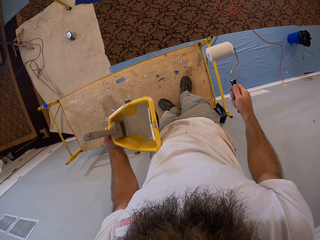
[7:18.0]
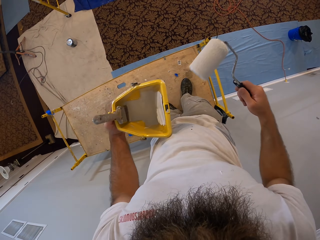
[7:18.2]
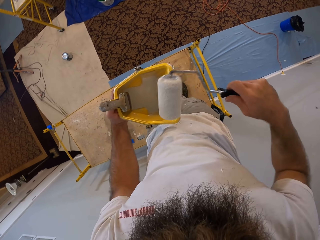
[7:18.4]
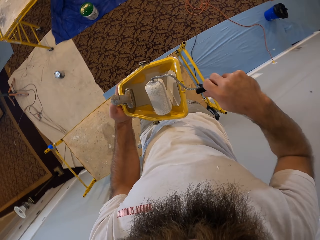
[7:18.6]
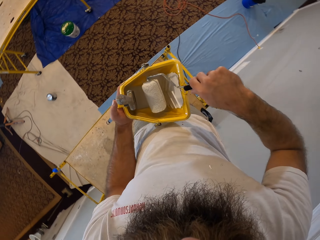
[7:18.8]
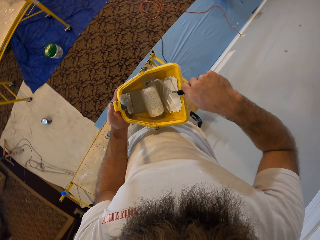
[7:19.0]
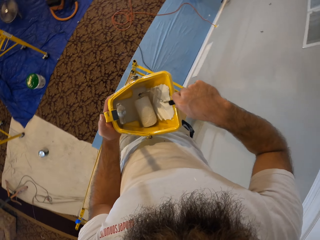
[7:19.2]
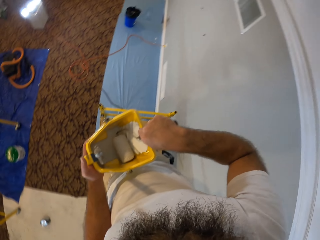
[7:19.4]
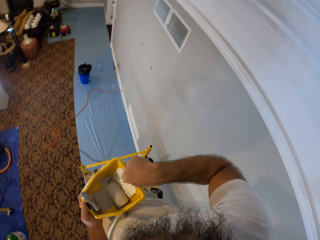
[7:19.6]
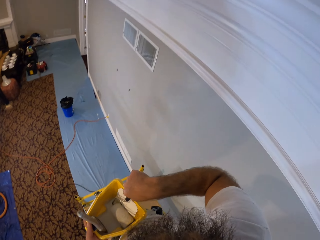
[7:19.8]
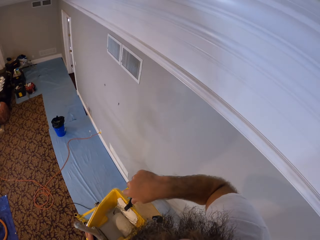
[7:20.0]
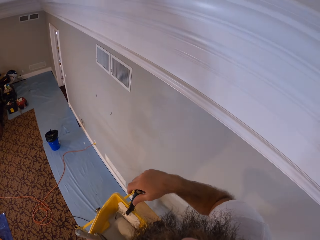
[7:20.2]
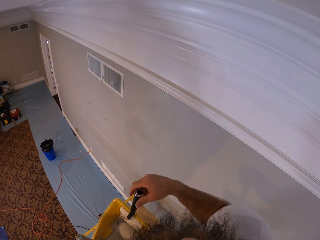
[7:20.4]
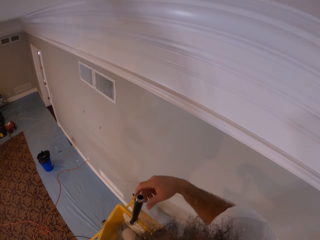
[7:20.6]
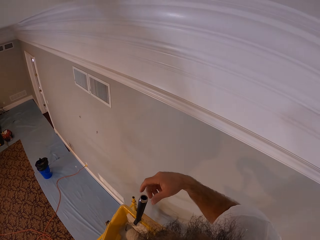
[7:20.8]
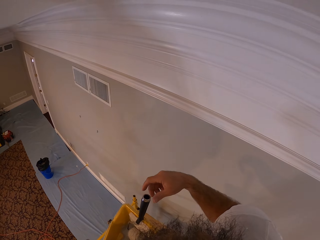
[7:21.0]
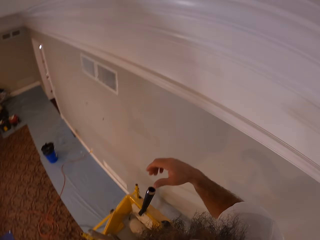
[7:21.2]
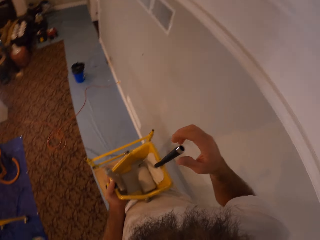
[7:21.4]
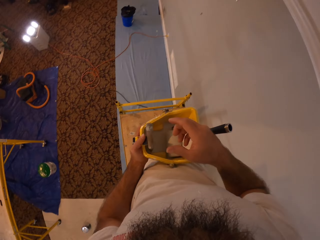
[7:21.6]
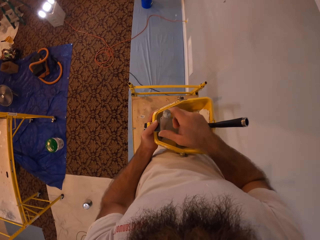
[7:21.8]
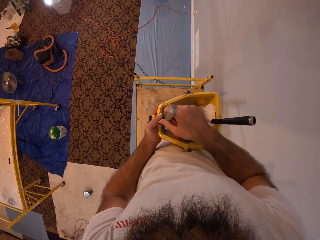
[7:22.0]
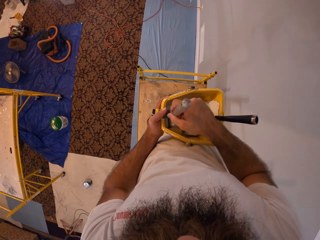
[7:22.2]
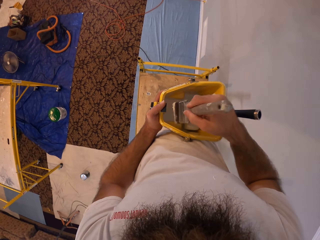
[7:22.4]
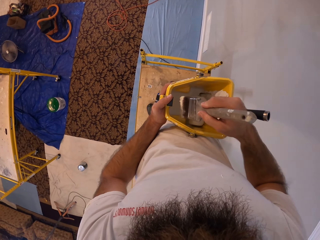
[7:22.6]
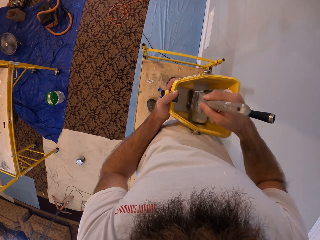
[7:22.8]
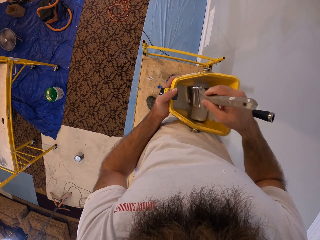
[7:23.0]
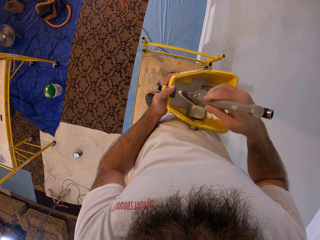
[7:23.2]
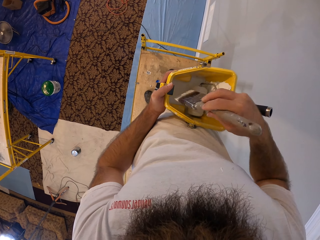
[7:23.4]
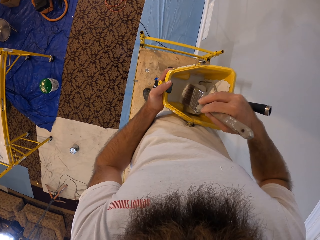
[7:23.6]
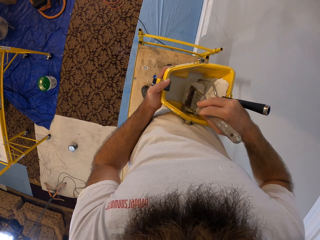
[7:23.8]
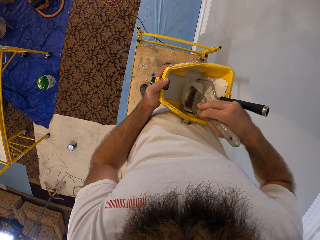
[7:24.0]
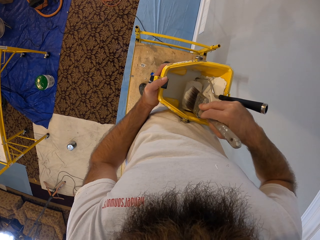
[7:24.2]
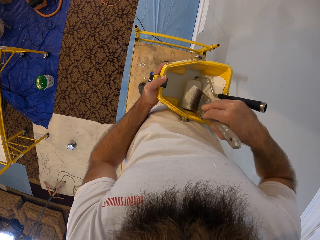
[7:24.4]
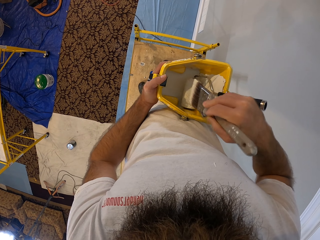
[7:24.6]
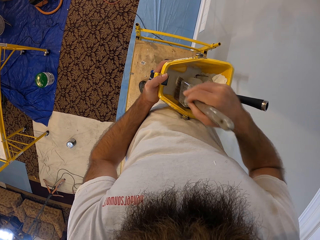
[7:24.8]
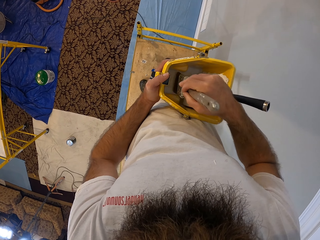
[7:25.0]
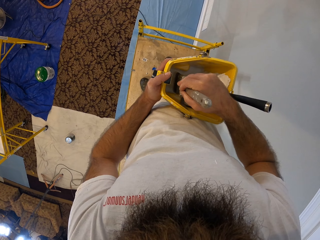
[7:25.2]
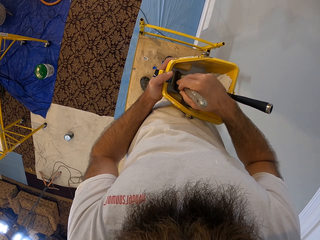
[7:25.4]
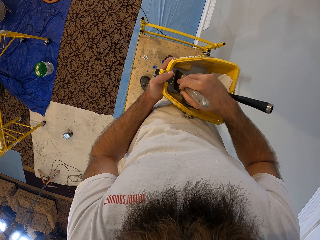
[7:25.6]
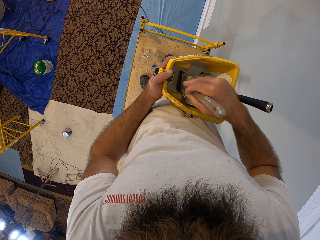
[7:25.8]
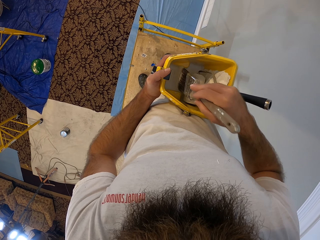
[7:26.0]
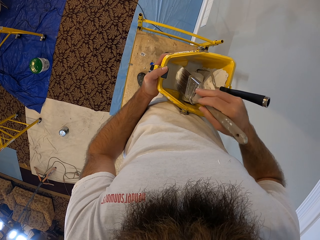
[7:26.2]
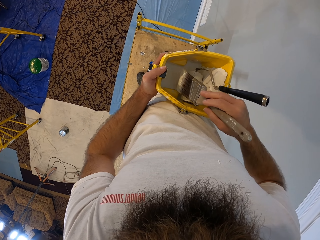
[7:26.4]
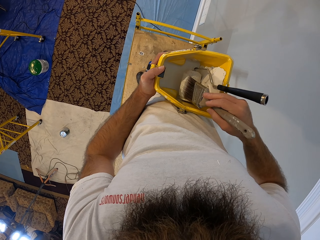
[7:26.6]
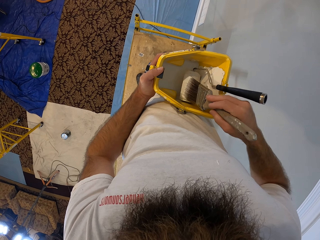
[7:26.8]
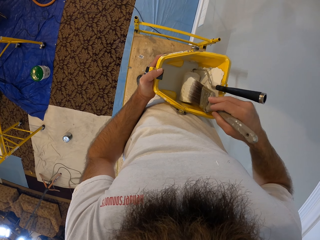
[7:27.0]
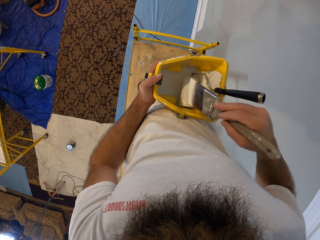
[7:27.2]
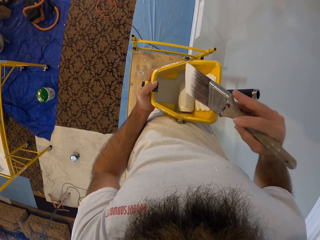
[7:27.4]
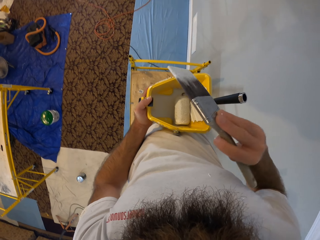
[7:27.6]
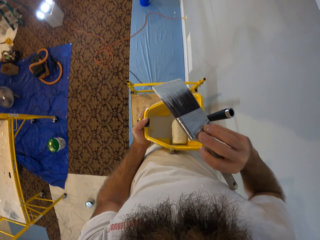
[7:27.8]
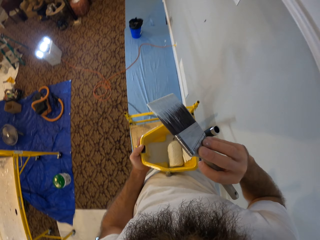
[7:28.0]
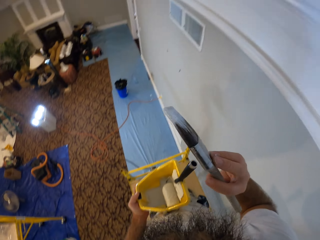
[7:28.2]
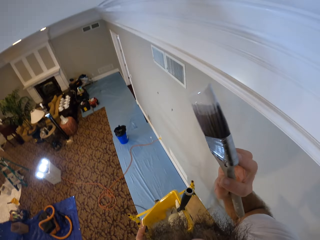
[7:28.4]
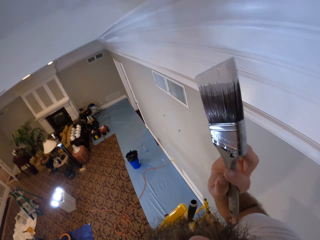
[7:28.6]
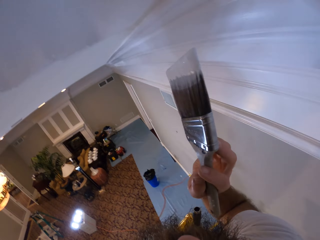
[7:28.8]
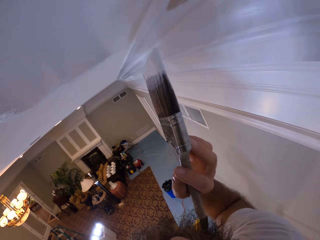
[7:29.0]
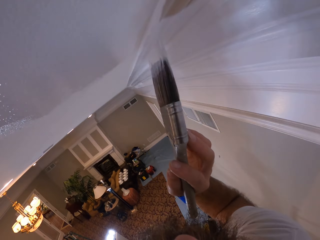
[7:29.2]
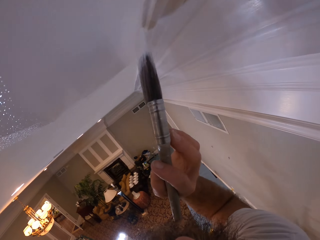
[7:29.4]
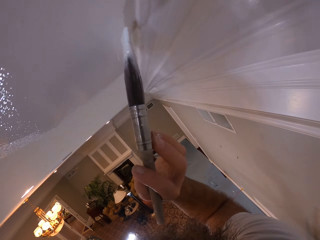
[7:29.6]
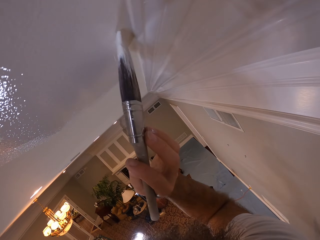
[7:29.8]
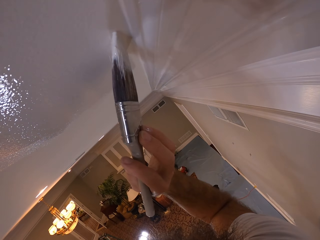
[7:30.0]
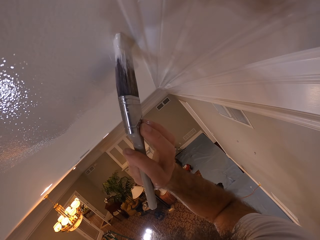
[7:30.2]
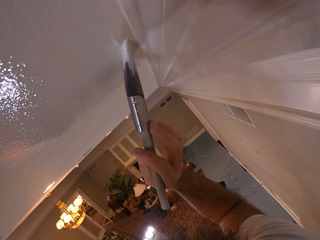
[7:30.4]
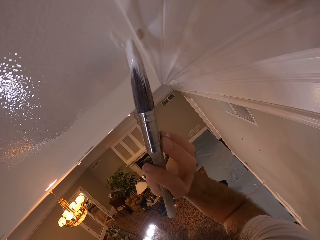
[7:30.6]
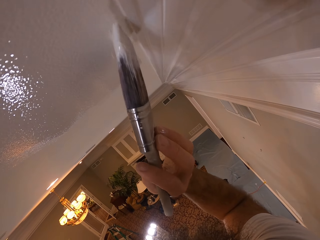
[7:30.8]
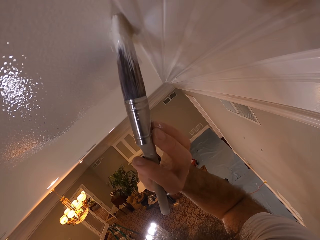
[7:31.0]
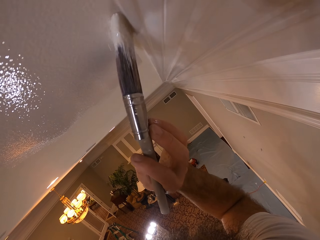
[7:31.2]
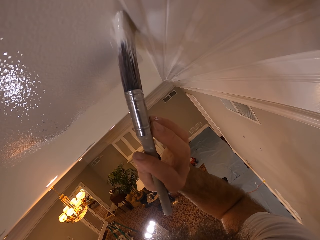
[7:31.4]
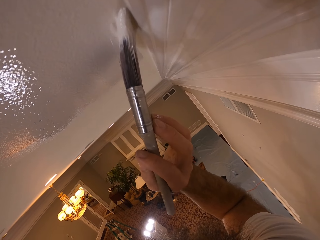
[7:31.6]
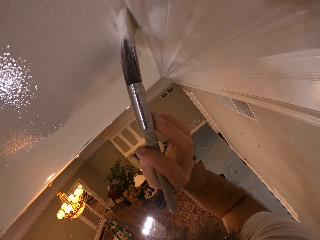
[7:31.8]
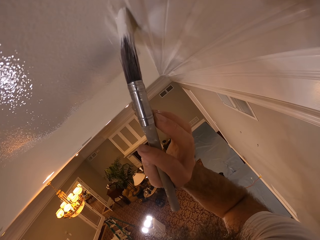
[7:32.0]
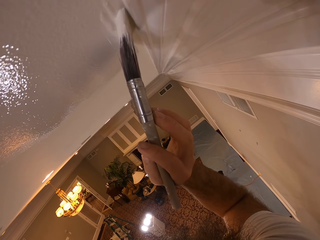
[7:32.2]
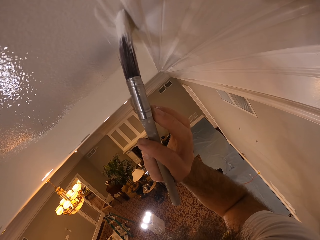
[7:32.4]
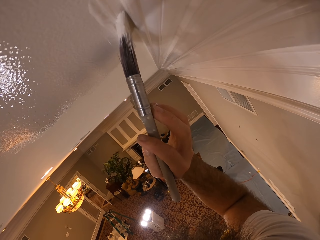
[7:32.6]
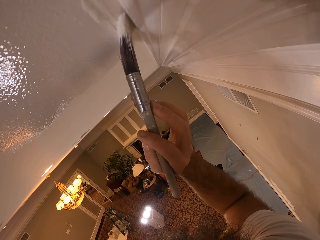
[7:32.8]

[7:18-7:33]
The camera wearer drops the paint roller brush into the bucket of paint with his right hand. He picks the paint brush from the bucket of paint with his right hand. He turns the paint brush. He rubs paint on the roller paint brush with the paint brush in his right hand. He takes paint from the bucket of paint with the paint brush in his right hand. He rubs paint on the roller paint brush with the paint brush in his right hand. He stares at the paint brush. He paints the ceiling with the paint brush in his right hand.

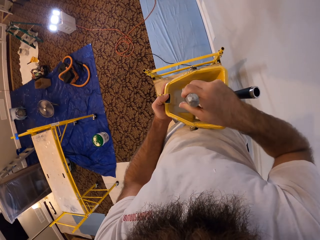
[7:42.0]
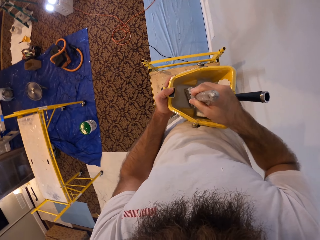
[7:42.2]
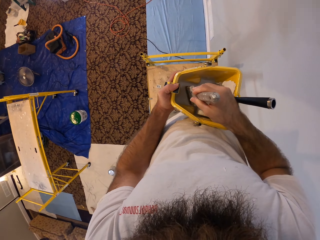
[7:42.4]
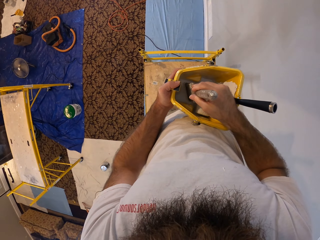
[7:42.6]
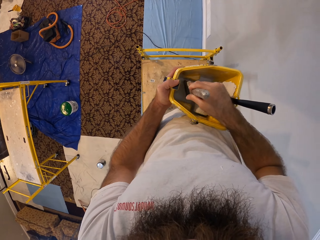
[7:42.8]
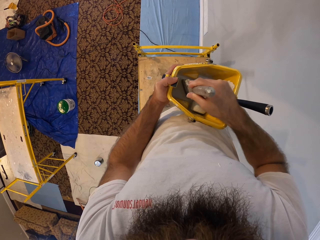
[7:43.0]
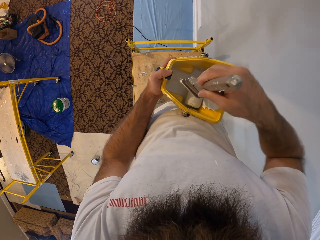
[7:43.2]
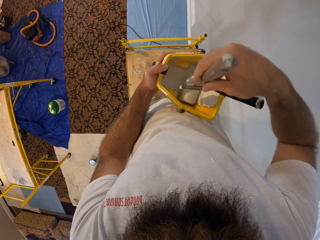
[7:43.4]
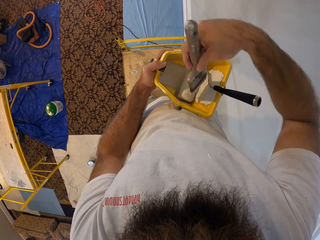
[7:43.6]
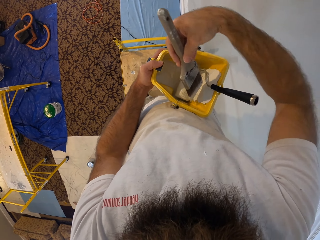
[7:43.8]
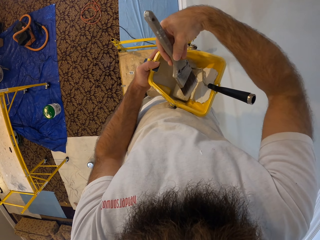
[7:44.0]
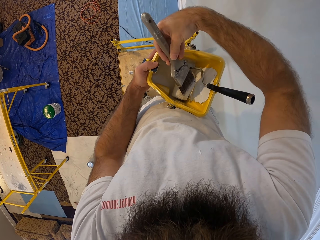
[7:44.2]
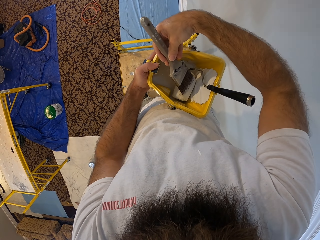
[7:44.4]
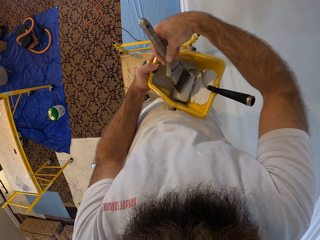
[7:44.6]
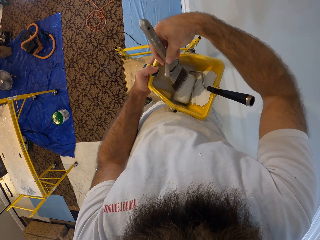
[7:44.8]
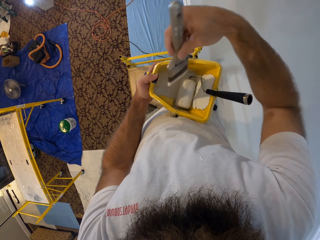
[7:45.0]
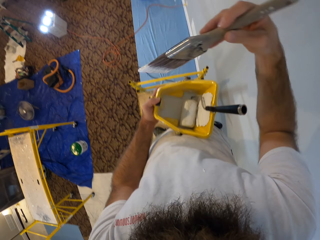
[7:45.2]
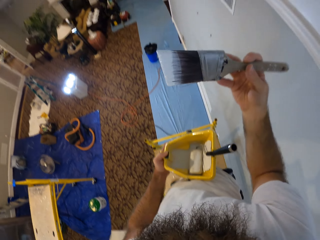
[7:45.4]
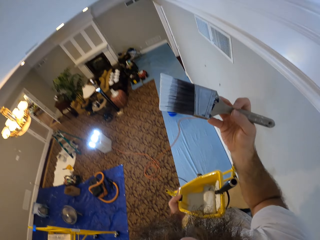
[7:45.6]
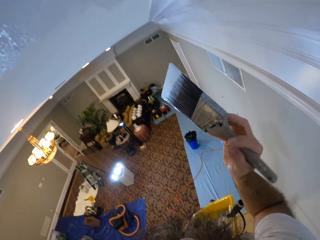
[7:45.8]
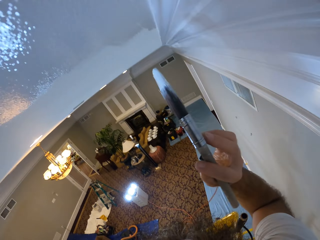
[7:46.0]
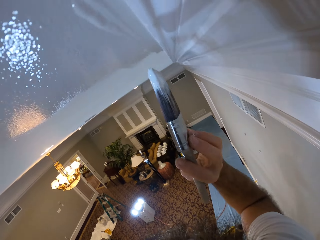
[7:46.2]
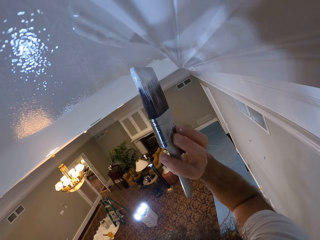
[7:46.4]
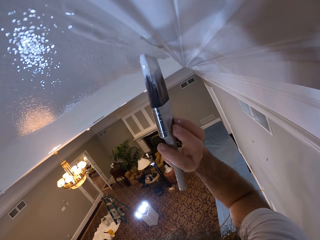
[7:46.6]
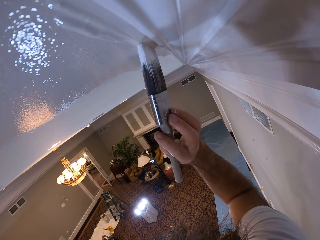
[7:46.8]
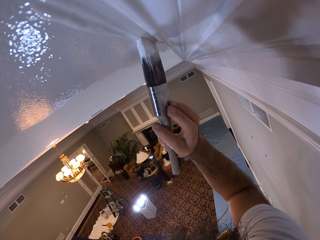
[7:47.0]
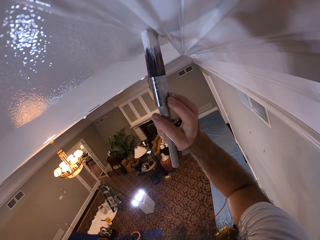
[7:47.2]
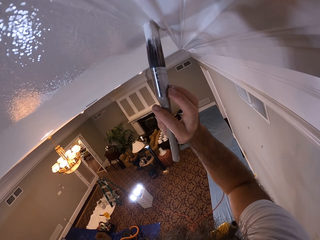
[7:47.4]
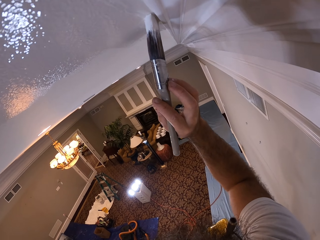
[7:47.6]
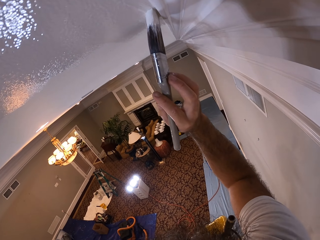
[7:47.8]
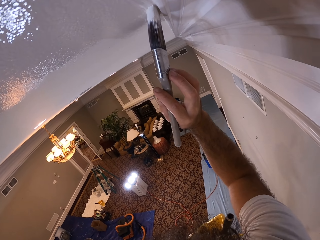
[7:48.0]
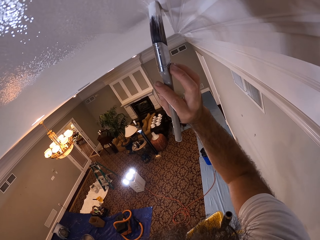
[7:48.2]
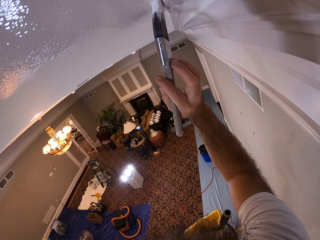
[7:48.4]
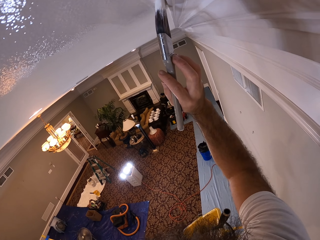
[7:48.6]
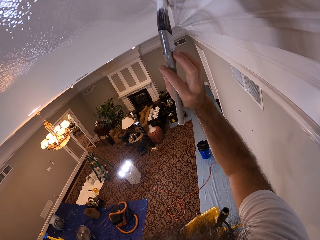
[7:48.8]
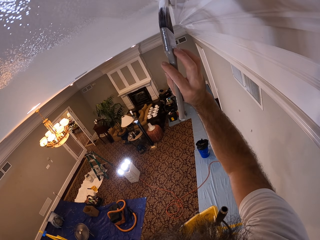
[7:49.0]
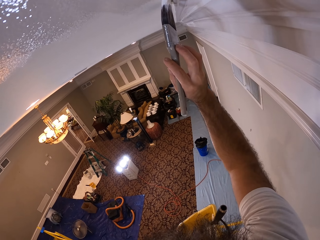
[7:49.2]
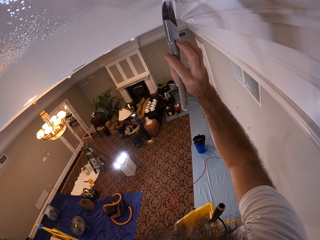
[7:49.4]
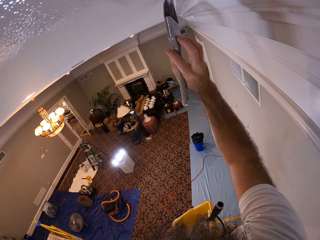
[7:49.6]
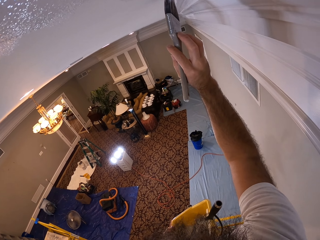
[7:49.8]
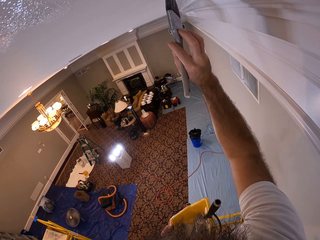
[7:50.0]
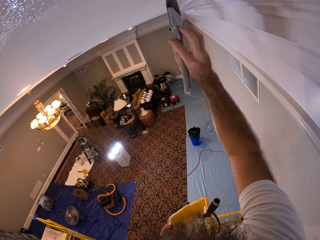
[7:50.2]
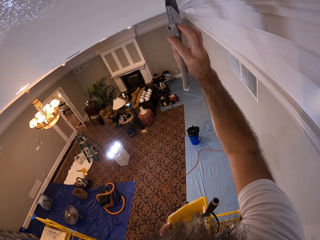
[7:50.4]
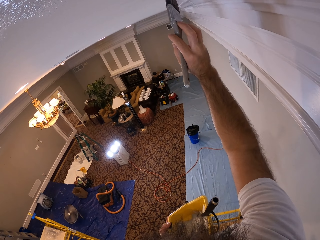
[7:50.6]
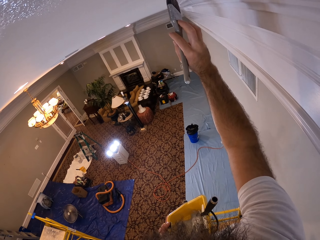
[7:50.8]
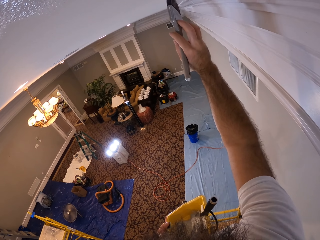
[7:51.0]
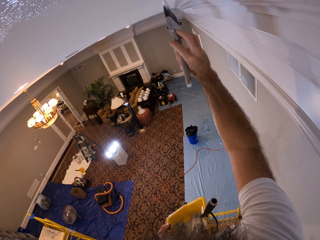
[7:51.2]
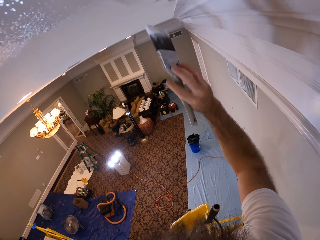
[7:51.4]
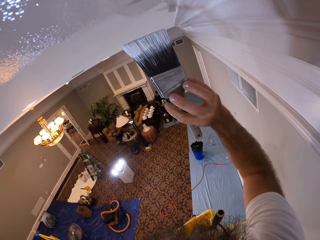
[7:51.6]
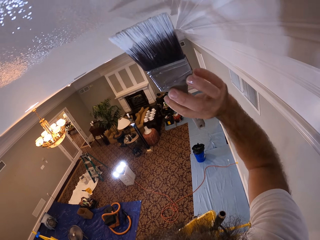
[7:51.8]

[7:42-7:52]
The camera wearer takes paint from the bucket of paint with the paint brush in his right hand. He rubs paint on the roller paint brush with the paint brush in his right hand. He paints the ceiling with the paint brush in his right hand.
